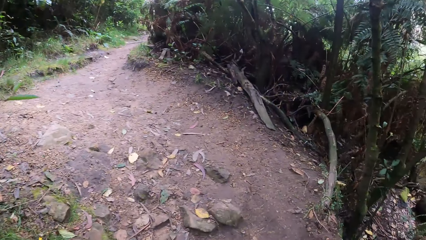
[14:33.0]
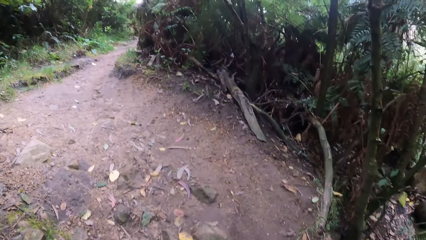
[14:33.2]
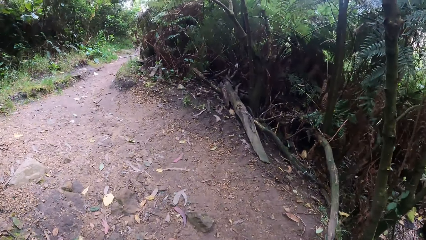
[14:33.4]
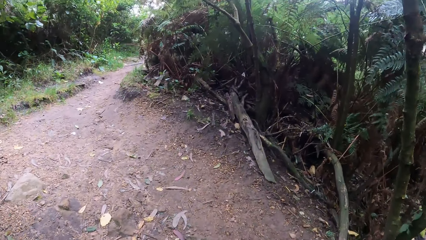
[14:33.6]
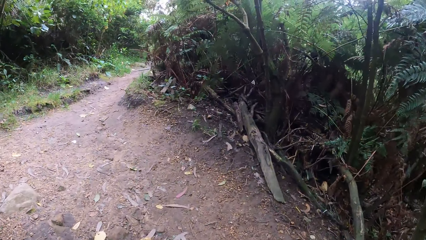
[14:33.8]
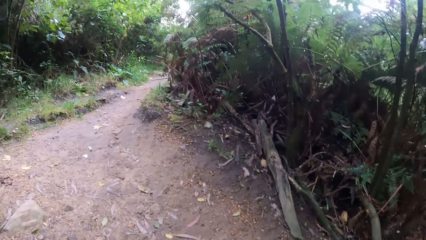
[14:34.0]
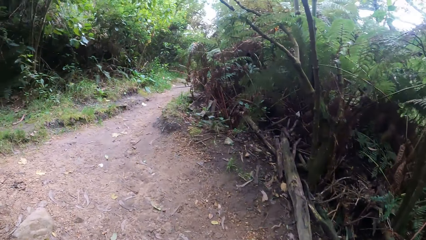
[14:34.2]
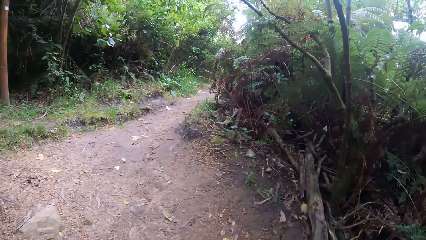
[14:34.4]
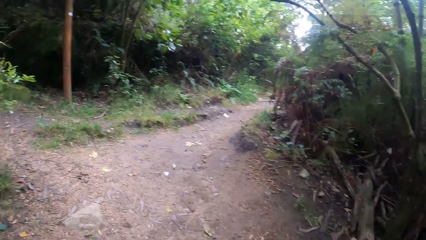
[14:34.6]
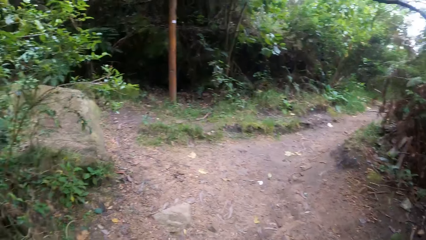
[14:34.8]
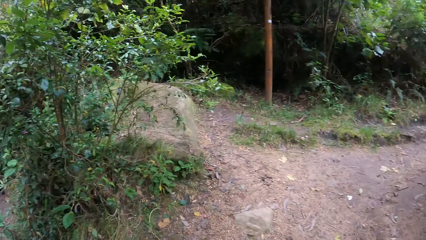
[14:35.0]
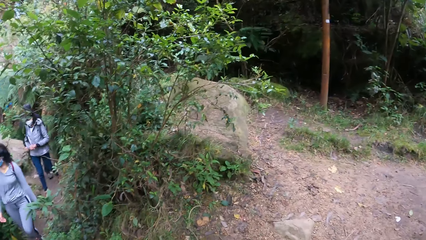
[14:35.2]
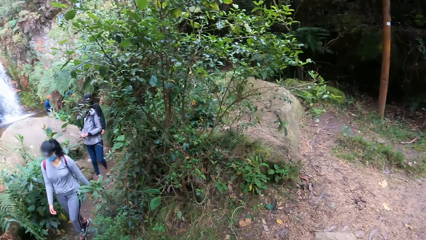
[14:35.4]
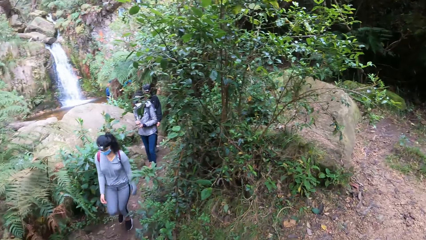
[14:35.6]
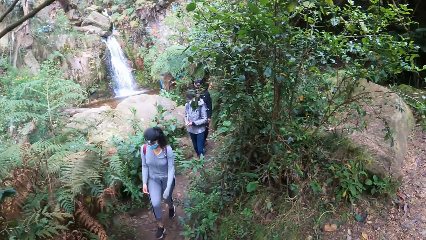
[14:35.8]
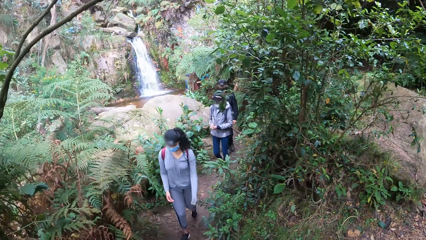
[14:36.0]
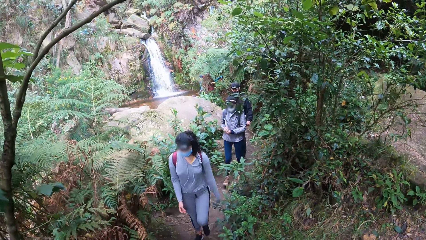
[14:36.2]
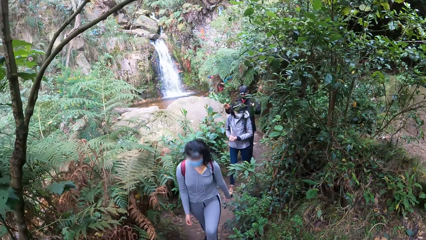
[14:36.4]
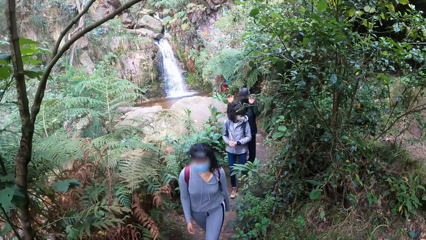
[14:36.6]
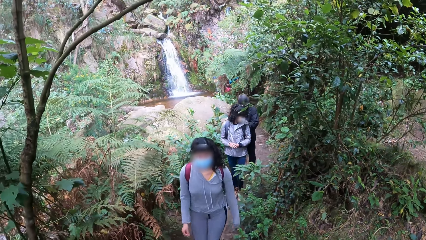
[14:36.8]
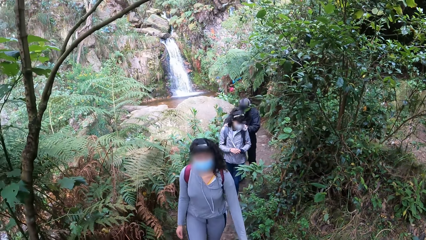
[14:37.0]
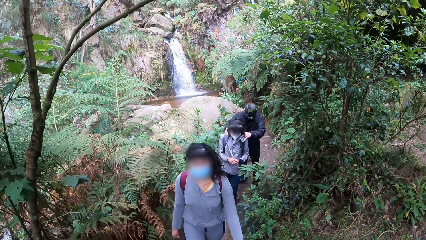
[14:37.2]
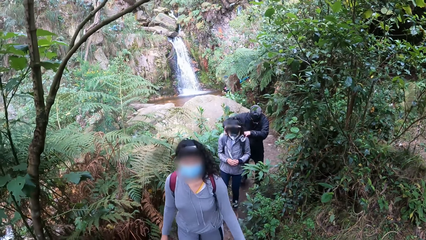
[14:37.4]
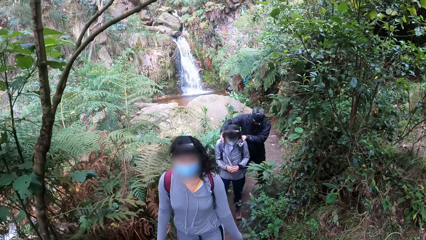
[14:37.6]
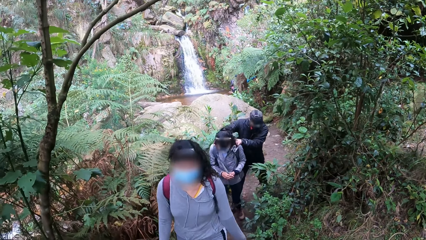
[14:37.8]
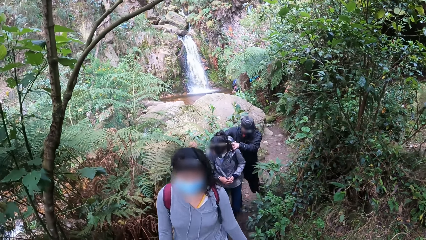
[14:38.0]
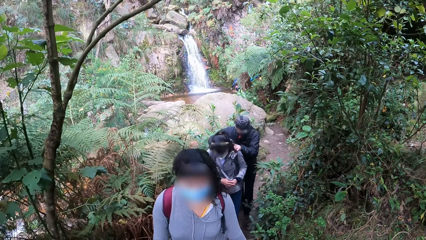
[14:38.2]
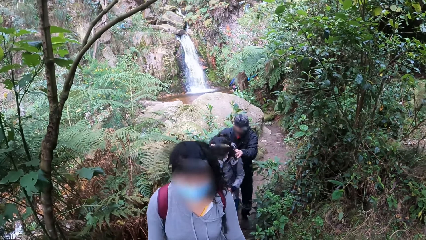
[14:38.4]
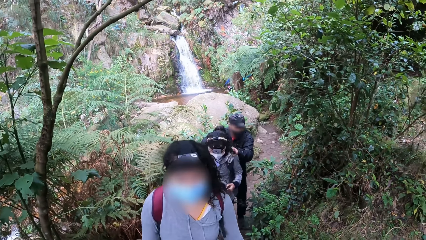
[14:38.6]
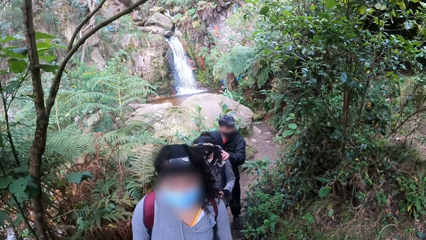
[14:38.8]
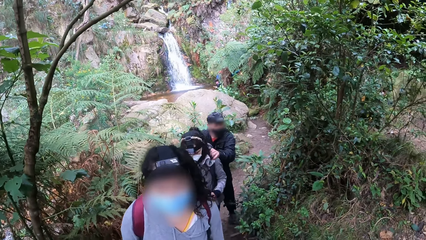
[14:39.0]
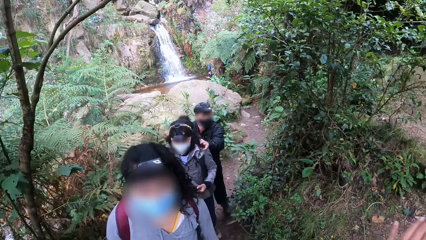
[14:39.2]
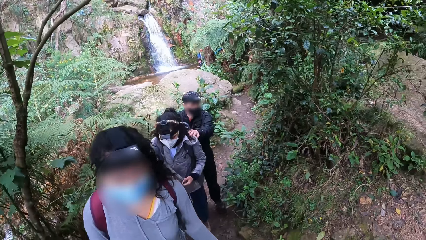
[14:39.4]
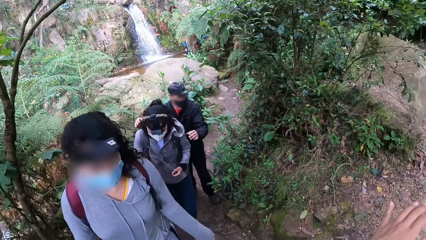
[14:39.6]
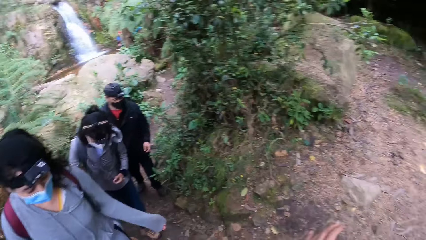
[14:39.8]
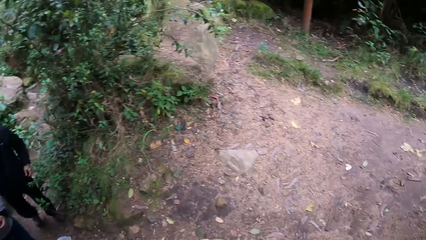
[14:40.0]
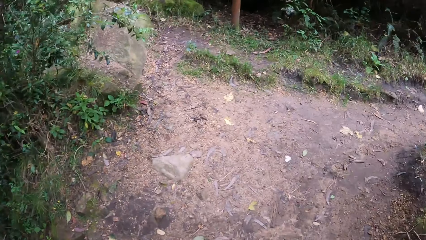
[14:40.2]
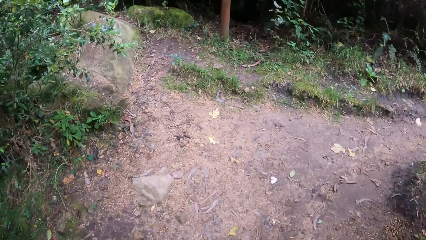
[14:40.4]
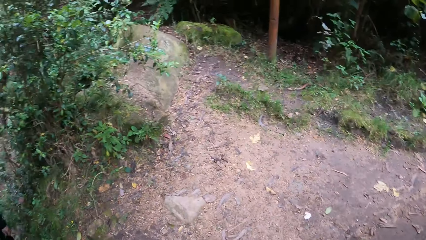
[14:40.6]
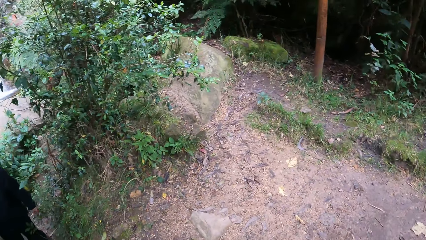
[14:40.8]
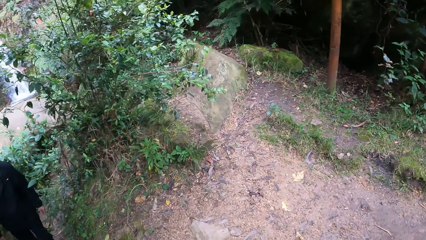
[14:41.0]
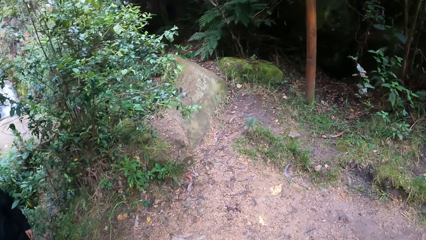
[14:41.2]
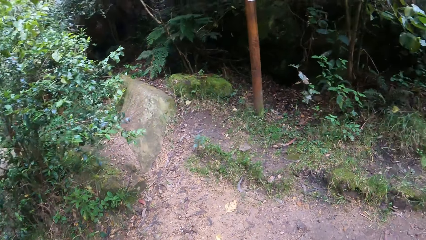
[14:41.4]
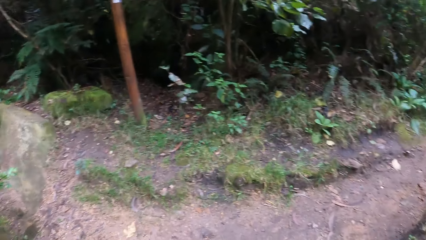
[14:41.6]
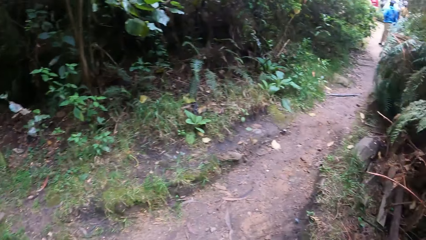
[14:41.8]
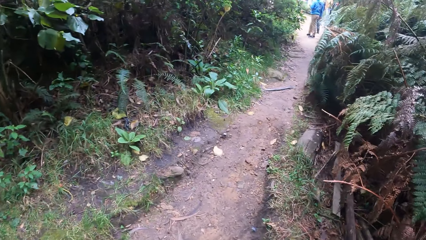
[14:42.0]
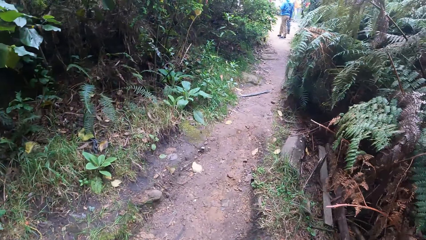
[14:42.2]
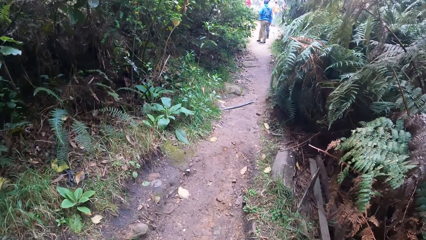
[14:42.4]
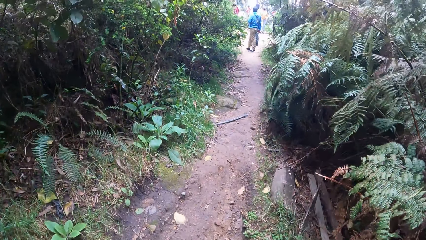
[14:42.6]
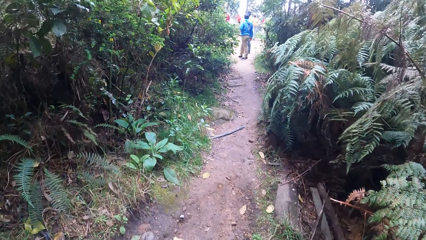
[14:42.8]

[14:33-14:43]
The camera wearer walks on the open area. The man places his hands on the woman's shoulders.

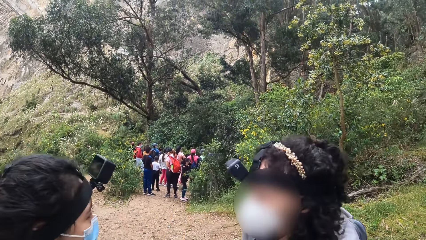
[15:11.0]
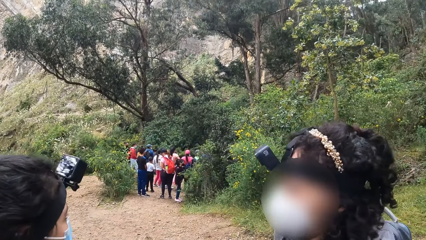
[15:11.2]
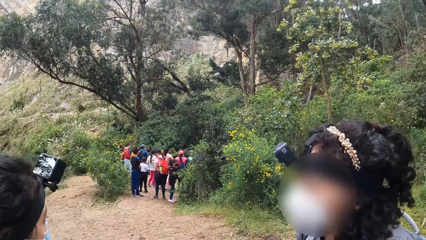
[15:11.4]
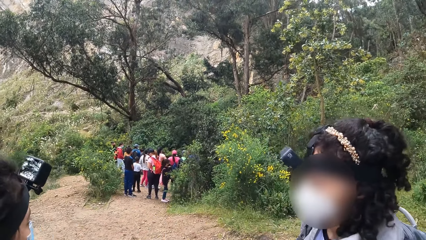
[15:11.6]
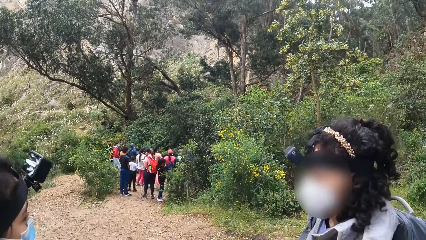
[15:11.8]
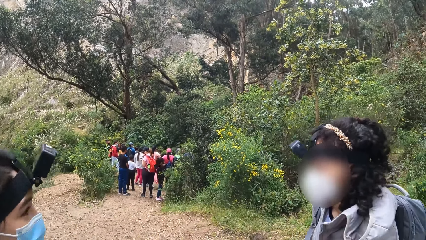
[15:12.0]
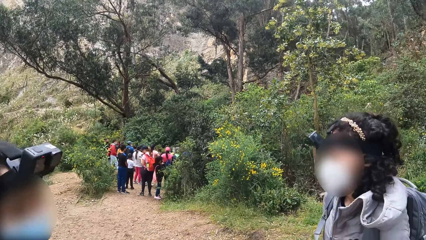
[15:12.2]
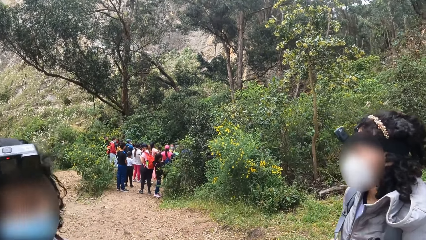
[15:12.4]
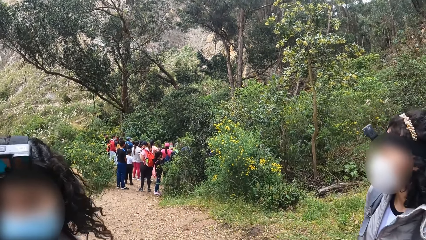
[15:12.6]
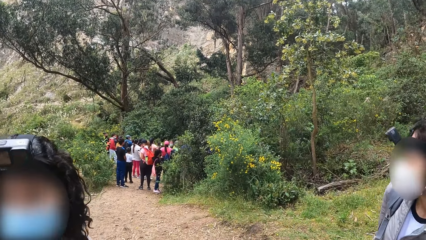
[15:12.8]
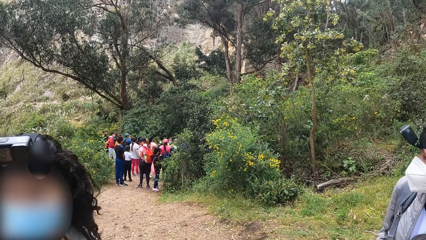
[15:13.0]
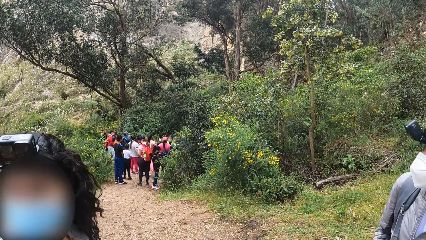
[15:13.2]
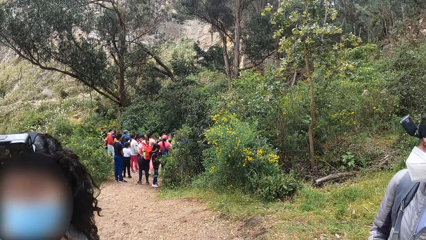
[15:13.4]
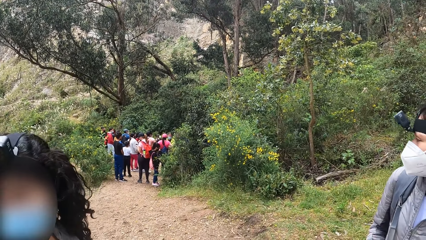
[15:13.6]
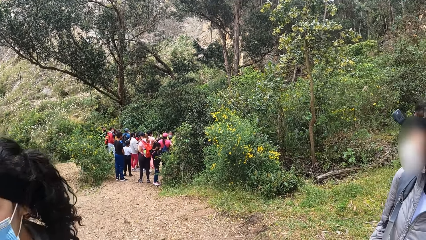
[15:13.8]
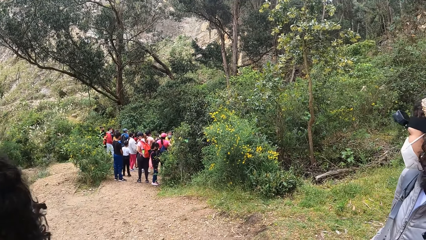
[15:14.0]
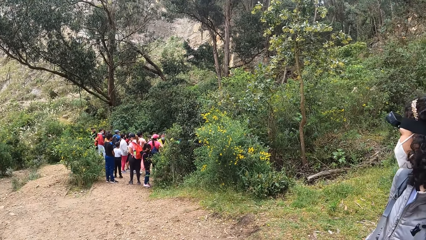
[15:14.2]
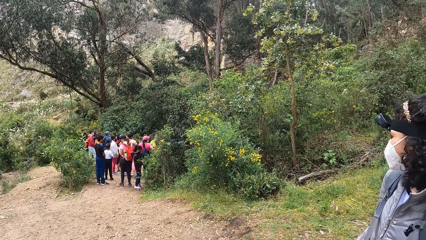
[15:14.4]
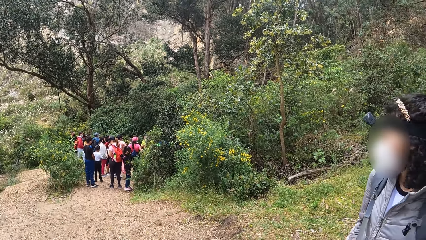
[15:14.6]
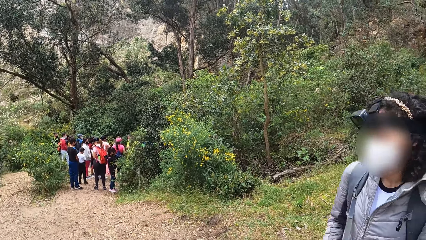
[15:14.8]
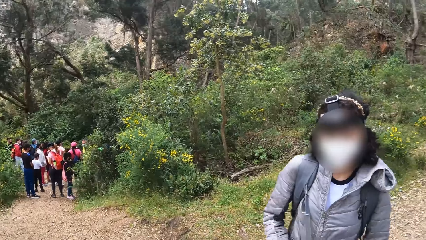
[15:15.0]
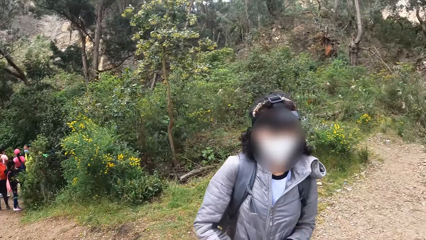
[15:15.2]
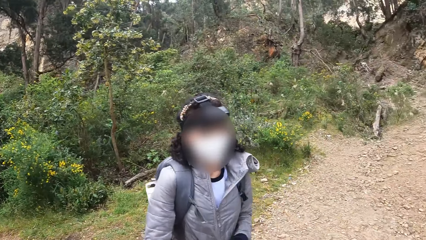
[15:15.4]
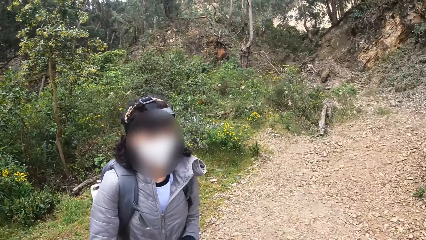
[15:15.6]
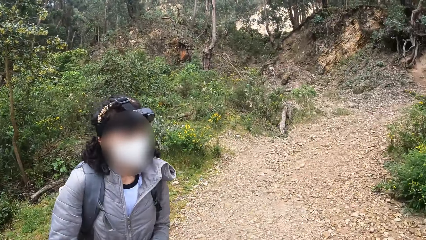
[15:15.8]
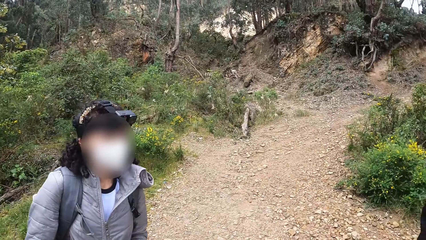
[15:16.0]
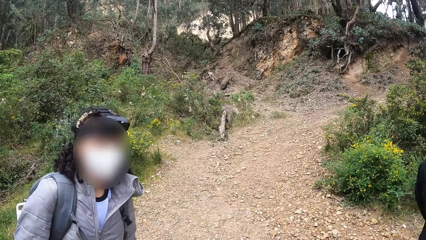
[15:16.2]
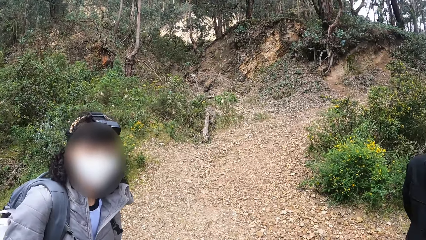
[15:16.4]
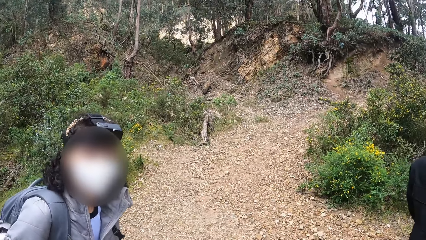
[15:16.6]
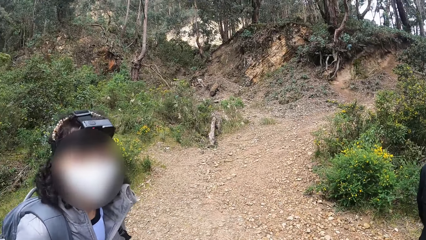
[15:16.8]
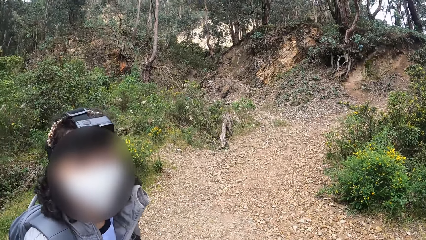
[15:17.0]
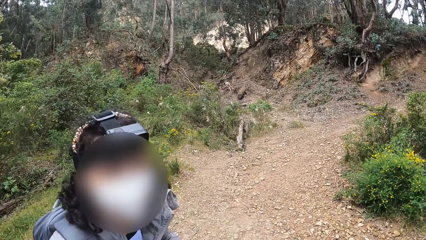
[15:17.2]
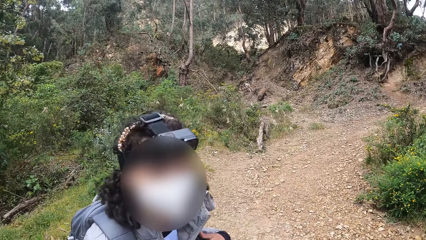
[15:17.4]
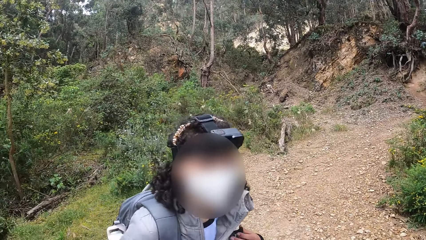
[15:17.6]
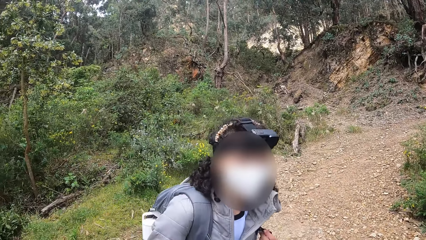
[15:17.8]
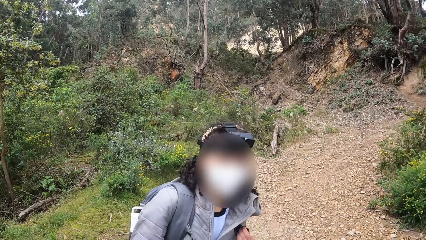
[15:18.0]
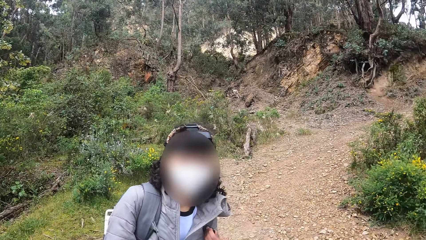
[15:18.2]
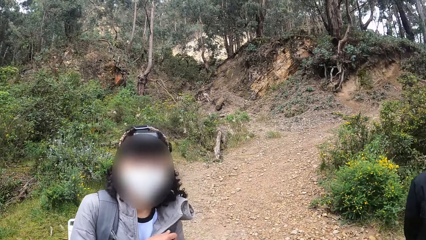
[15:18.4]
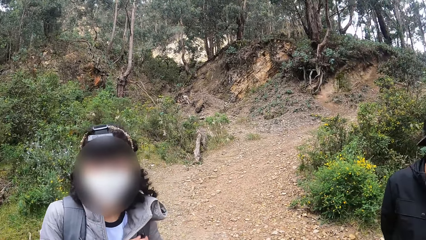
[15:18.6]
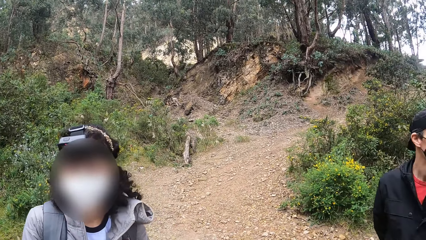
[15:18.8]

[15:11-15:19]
The camera wearer looks around the area.
